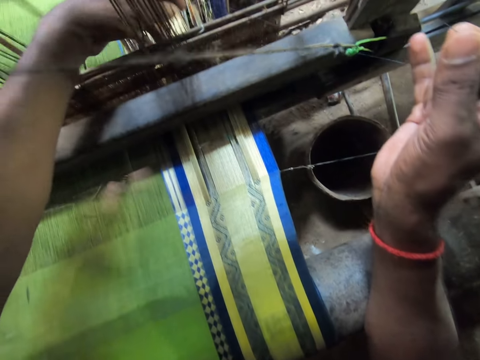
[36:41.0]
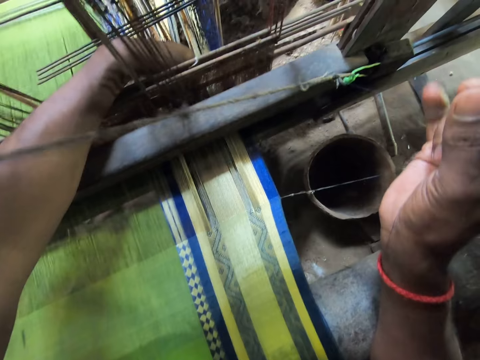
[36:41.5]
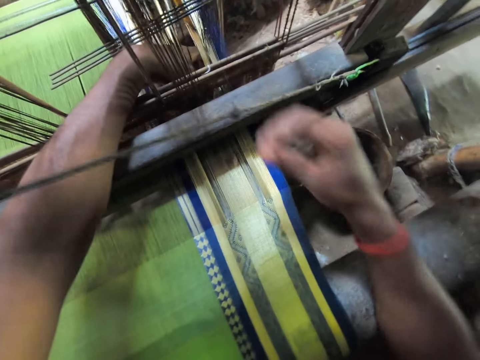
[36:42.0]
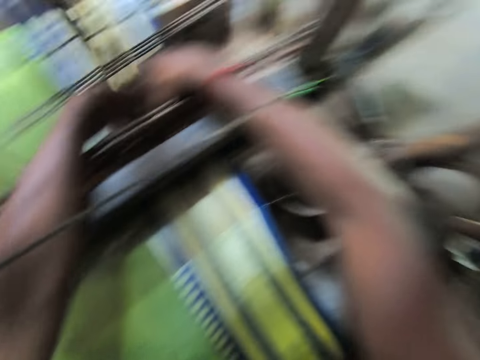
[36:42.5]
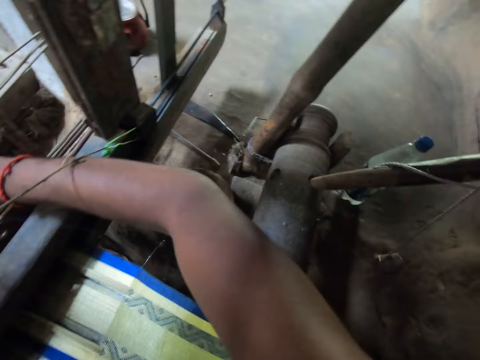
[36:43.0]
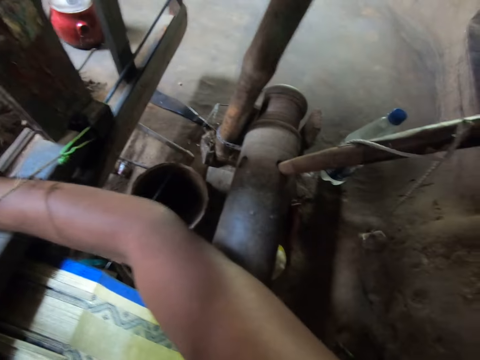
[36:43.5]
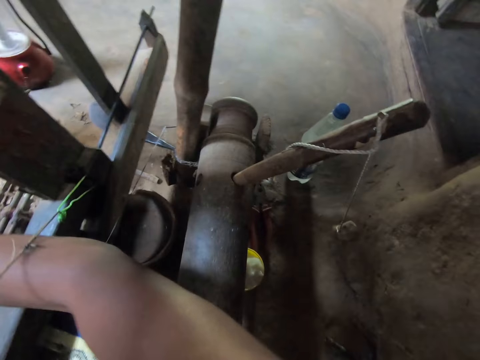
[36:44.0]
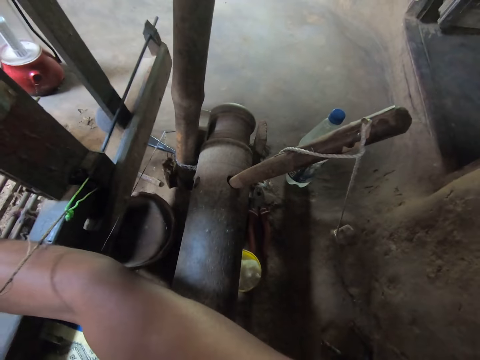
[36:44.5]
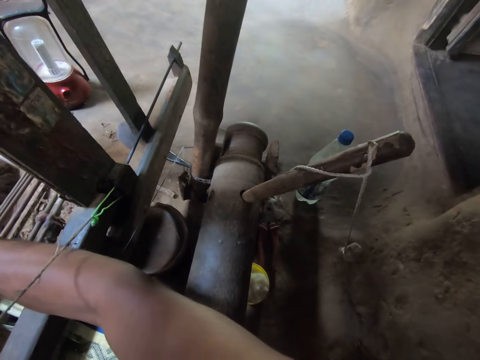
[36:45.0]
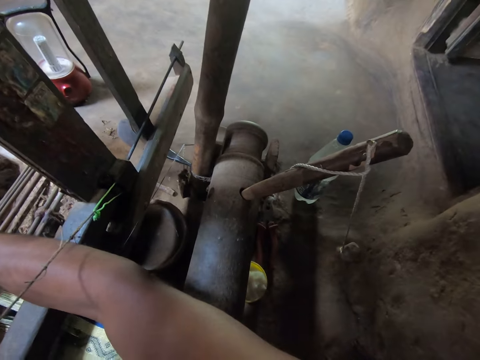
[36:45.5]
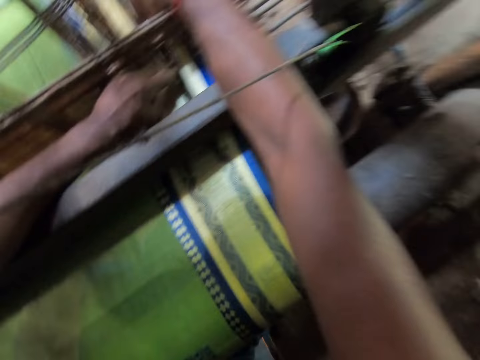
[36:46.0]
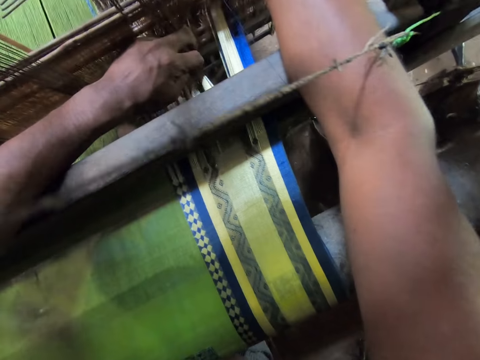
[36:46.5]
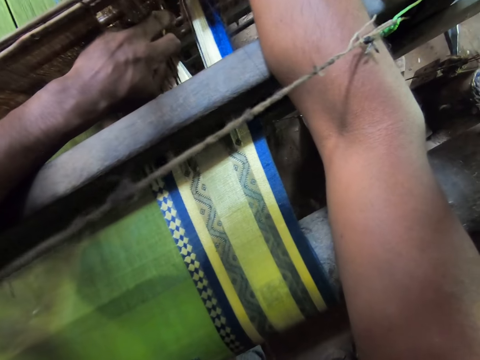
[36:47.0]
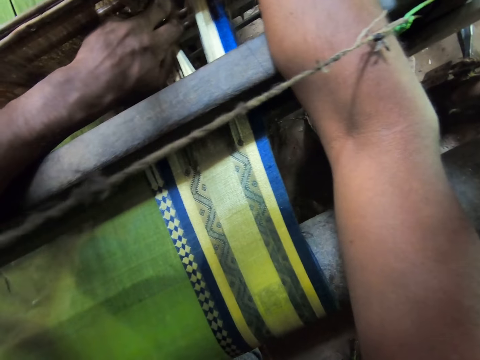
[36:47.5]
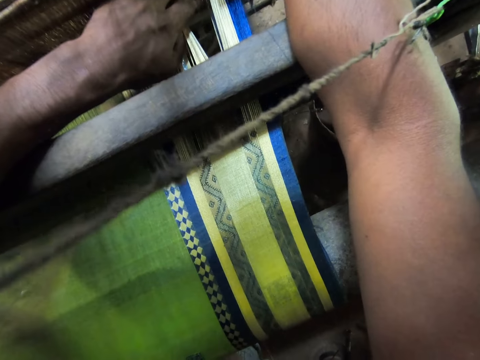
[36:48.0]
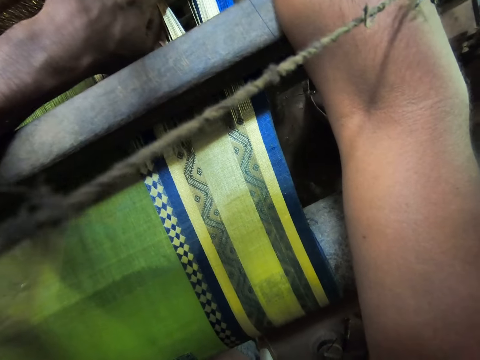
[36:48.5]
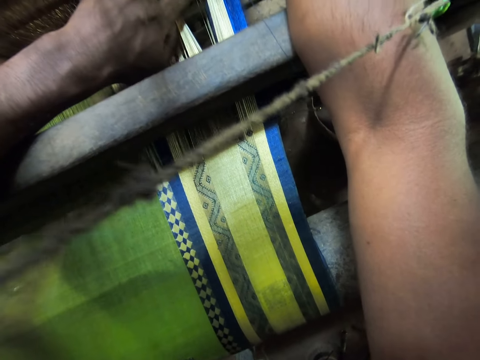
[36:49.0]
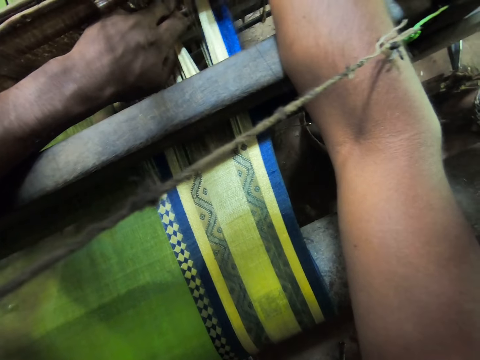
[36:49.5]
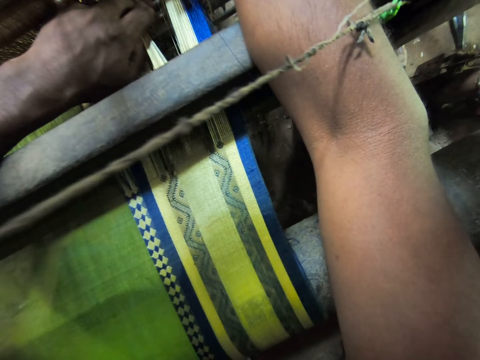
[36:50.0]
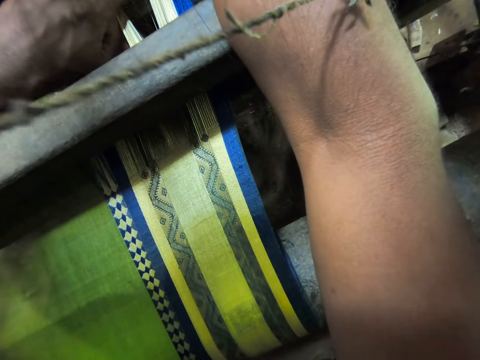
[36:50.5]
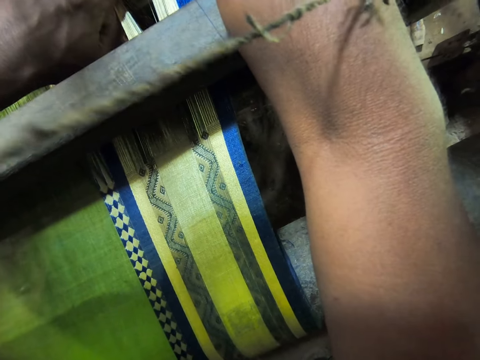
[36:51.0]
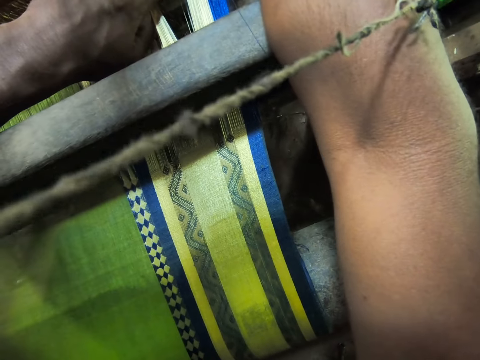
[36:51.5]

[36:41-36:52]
The camera wearer places his left hand on the lower lamp. He places his right hand on the lower lamp. He adjusts the textile machine. He moves a loom beater with his right hand. He adjusts the yarns with his left hand.

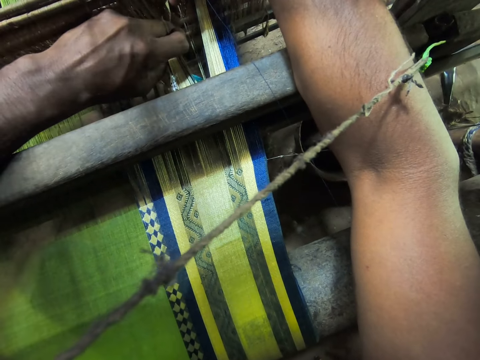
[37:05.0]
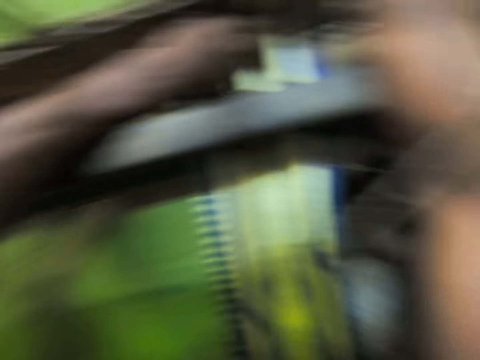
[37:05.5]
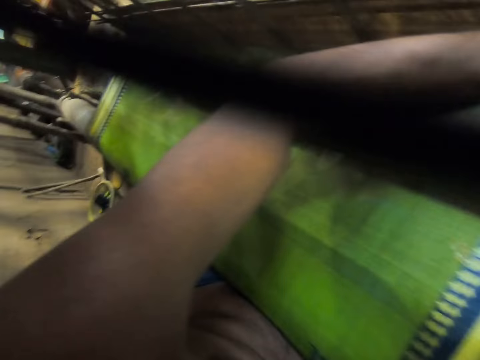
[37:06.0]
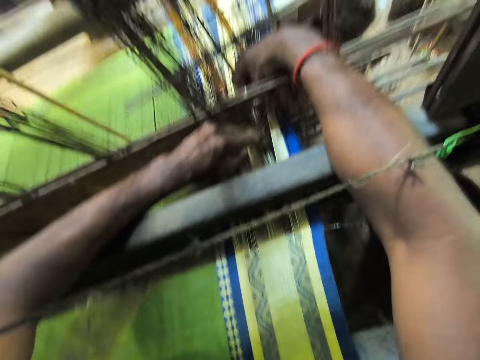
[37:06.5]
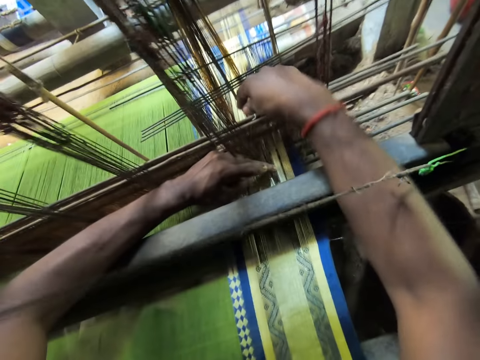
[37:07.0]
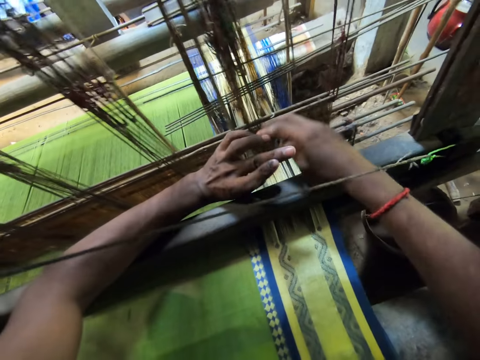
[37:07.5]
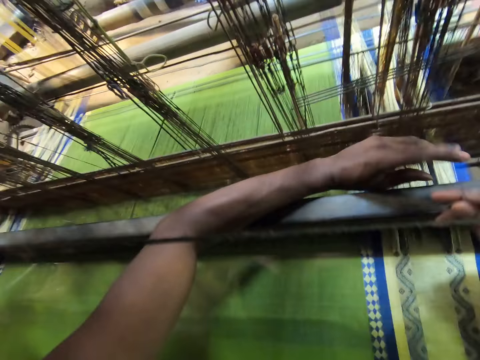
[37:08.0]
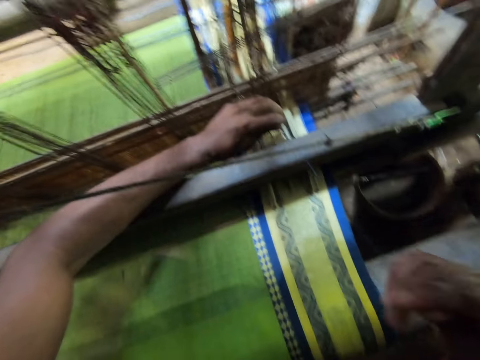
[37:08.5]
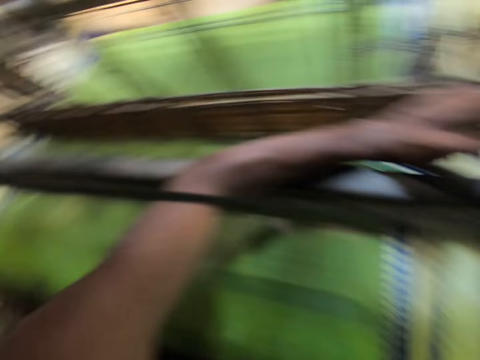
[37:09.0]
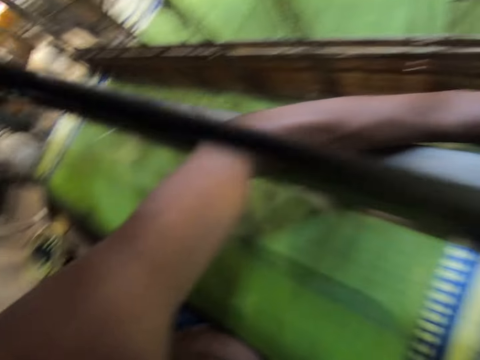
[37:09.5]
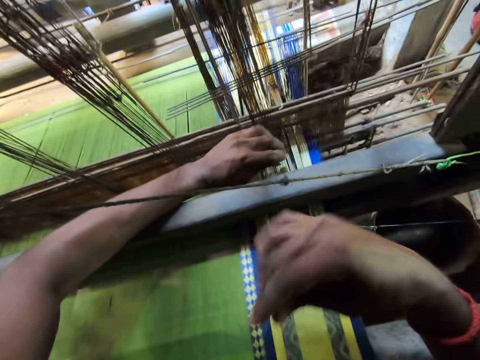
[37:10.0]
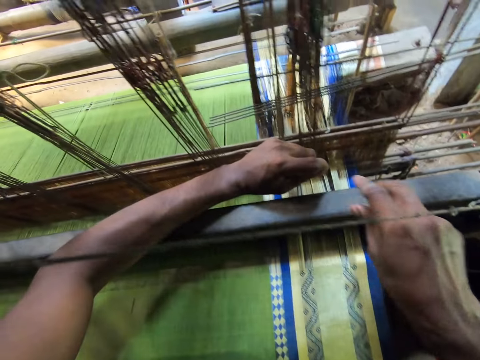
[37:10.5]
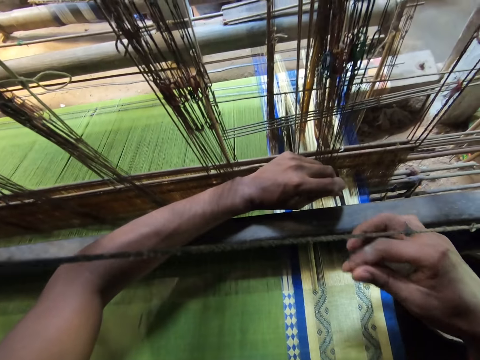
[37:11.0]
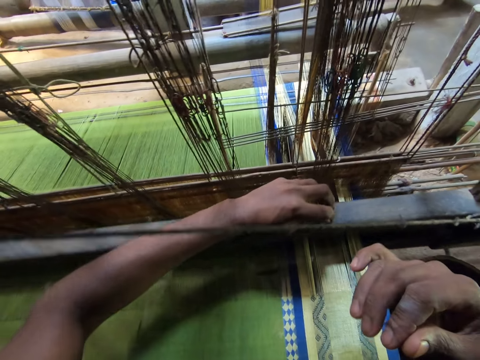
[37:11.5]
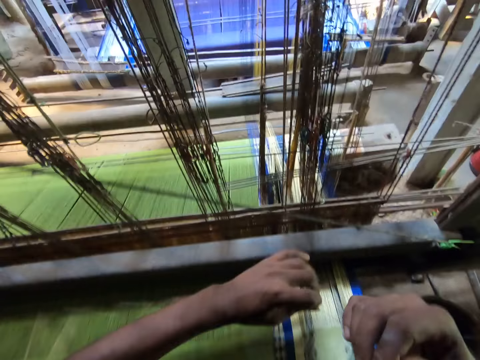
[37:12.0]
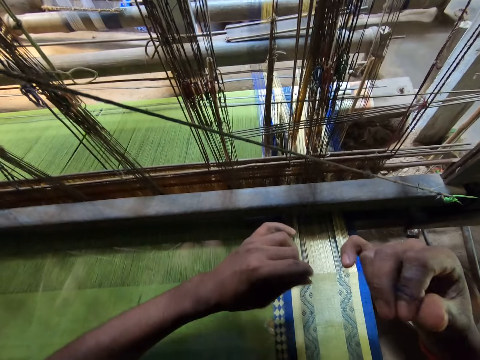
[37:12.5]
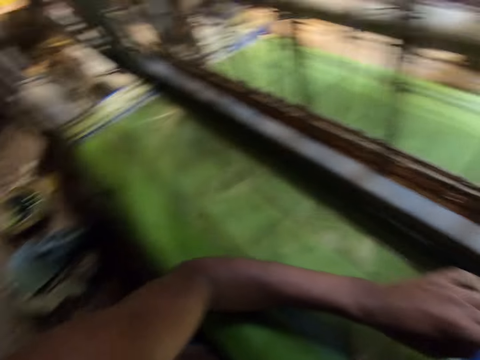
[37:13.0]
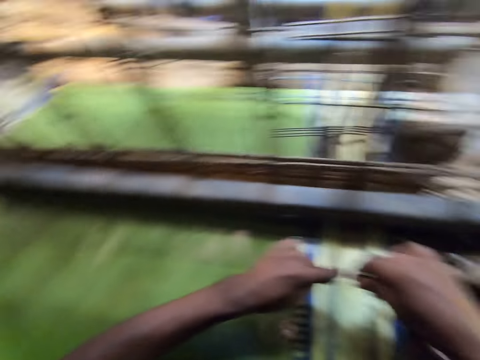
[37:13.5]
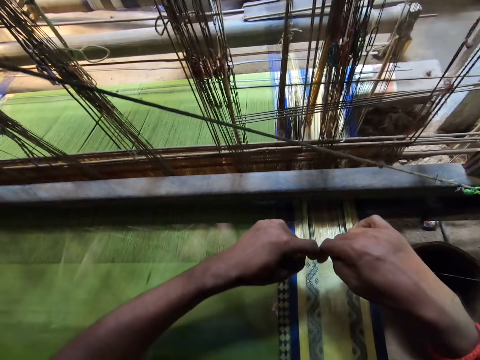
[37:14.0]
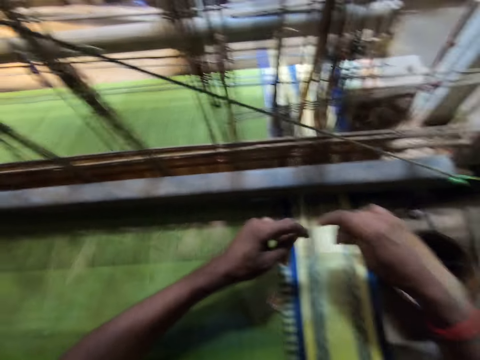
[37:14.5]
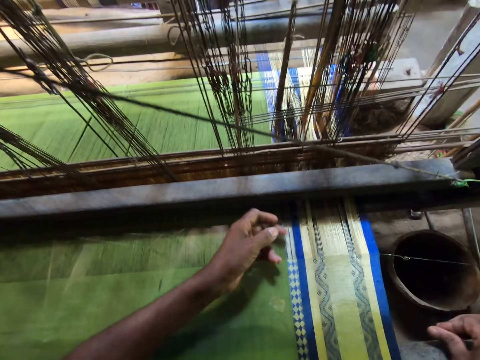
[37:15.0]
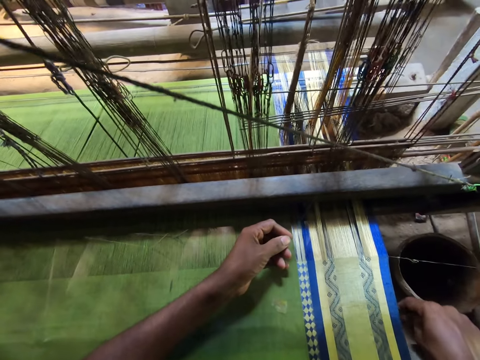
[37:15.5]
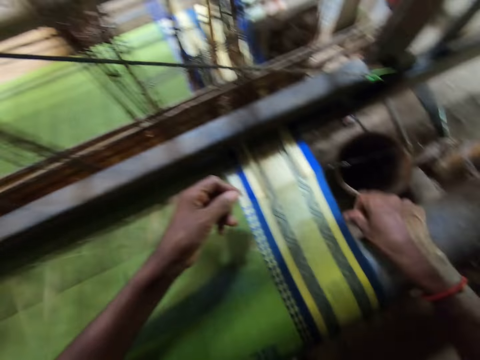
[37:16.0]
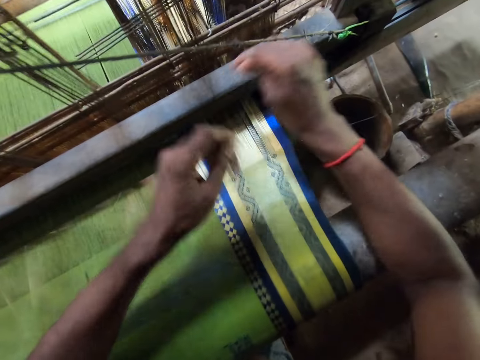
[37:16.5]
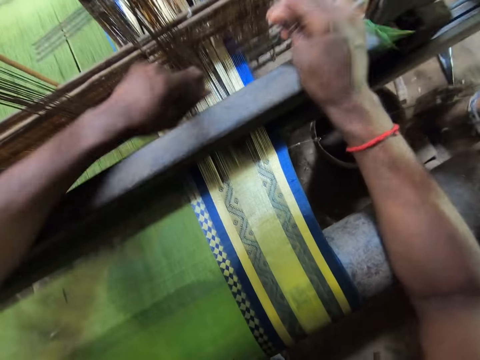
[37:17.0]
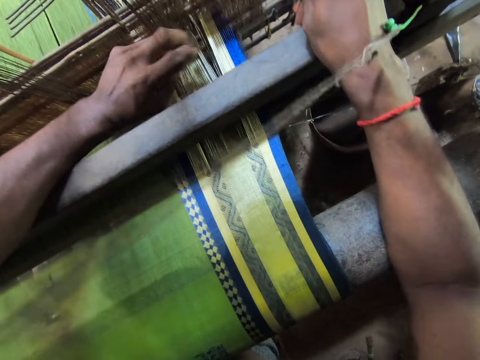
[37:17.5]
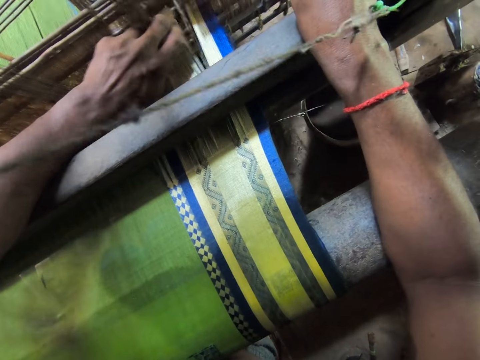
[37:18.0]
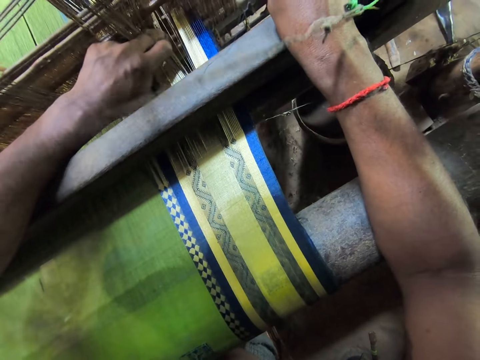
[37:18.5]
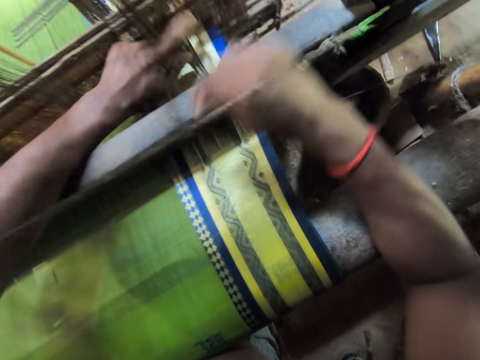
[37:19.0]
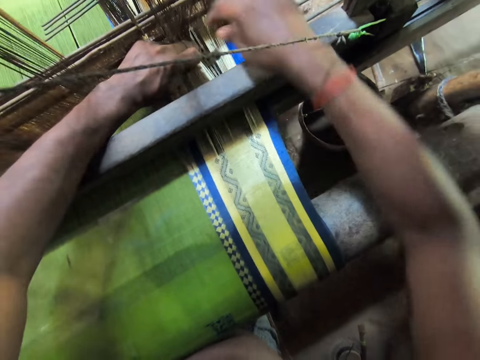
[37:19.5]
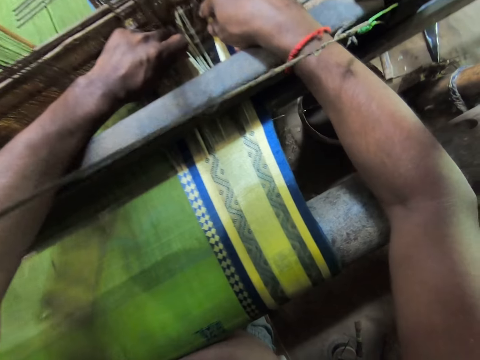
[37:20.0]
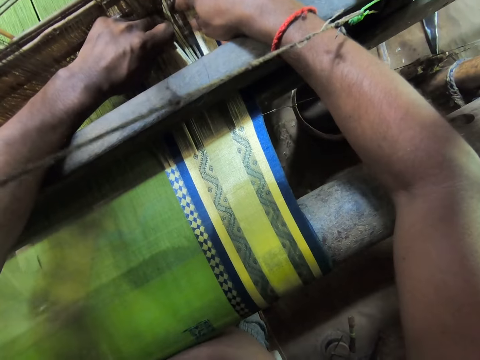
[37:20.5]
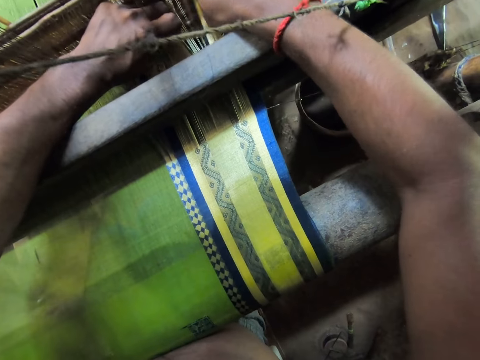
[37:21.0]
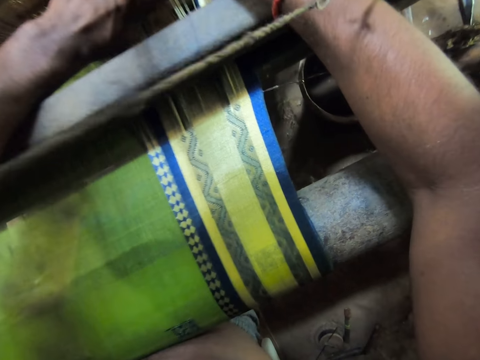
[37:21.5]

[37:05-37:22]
The camera wearer looks around. He pulls the thread in his left hand with his right hand. He fixes the textile machine. He pulls the thread in his left hand with his right hand again. He cuts the thread with both hands. He throws a piece of thread on the ground. He pulls the thread from his left hand with his right hand. He moves the loom beater with his left hand. He moves the yarns with his left hand. He moves the yarns with his right hand.
